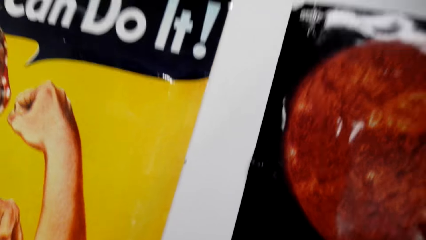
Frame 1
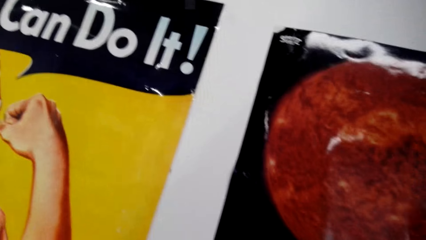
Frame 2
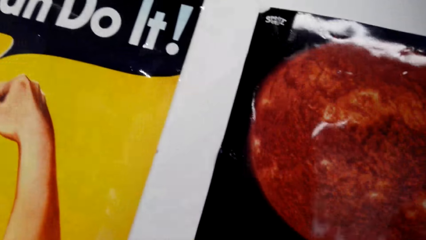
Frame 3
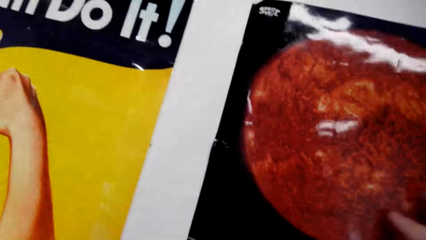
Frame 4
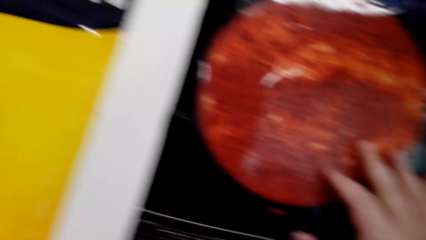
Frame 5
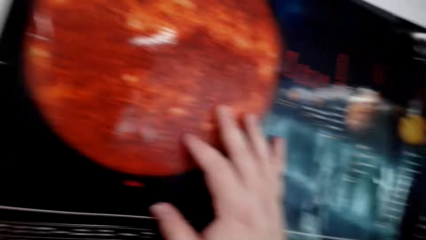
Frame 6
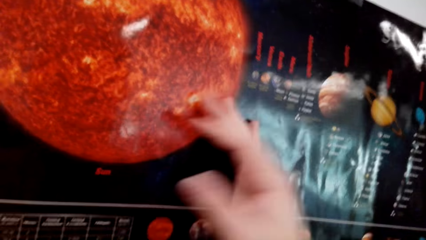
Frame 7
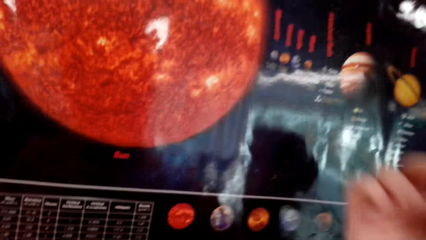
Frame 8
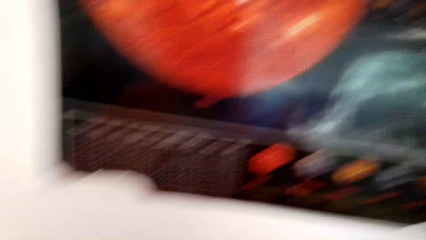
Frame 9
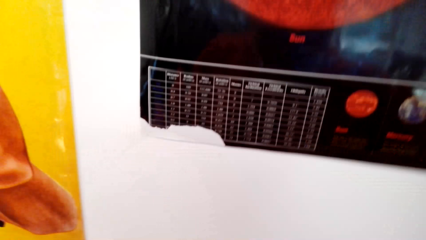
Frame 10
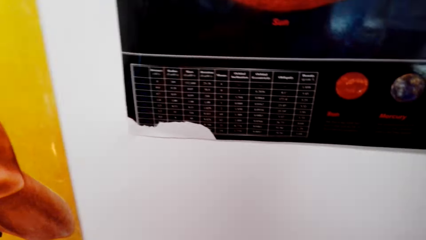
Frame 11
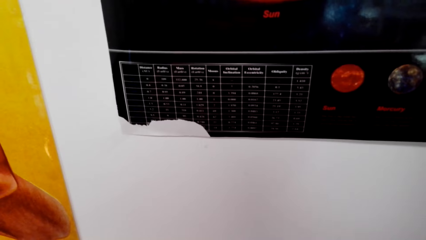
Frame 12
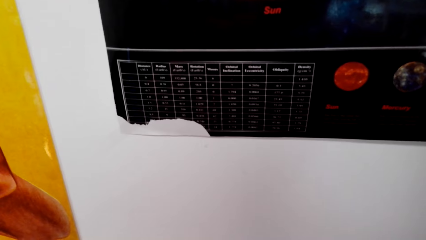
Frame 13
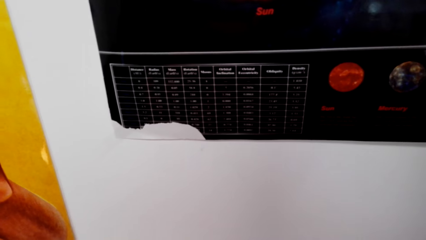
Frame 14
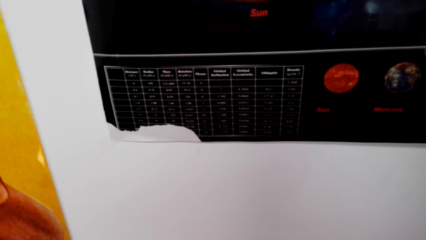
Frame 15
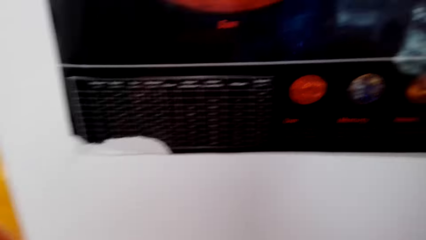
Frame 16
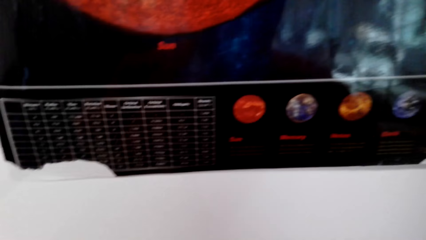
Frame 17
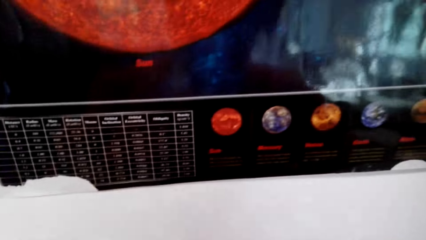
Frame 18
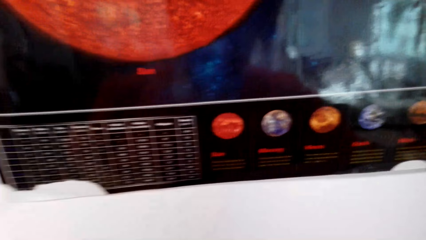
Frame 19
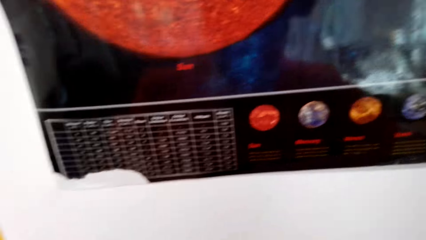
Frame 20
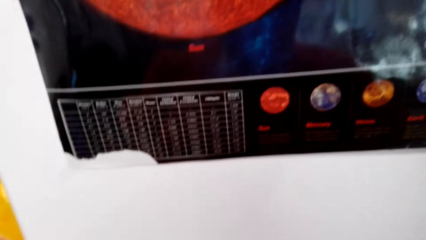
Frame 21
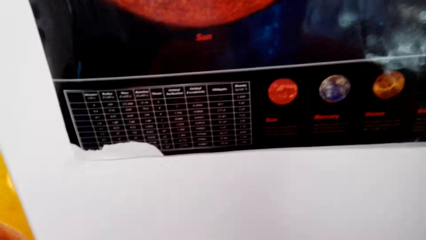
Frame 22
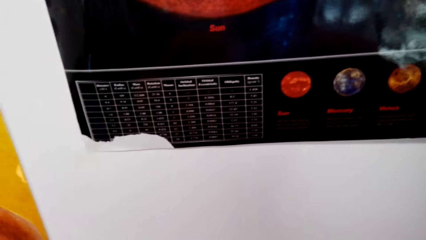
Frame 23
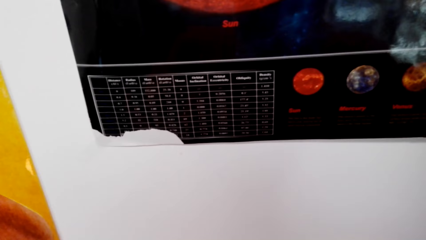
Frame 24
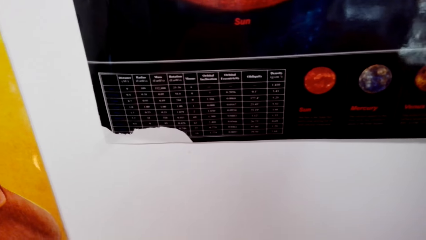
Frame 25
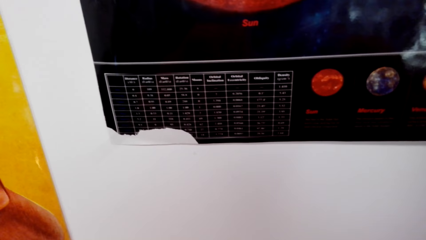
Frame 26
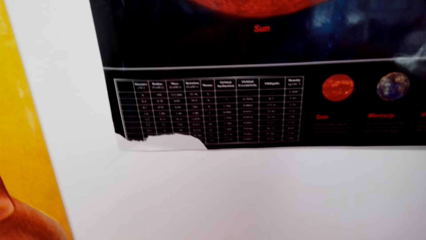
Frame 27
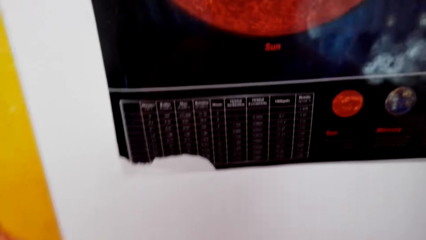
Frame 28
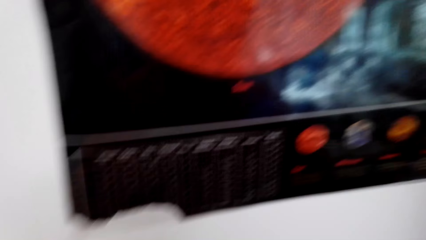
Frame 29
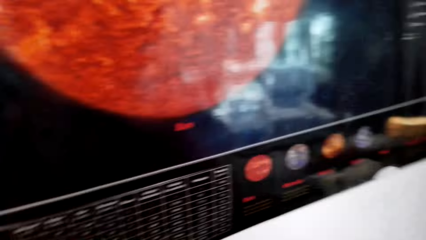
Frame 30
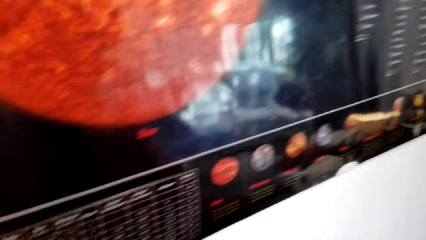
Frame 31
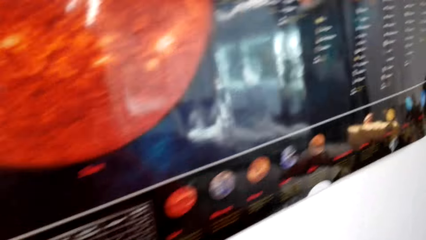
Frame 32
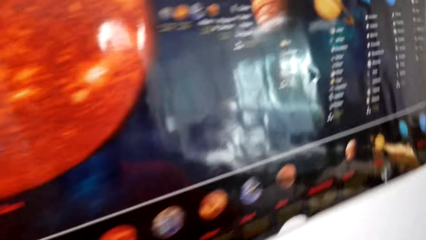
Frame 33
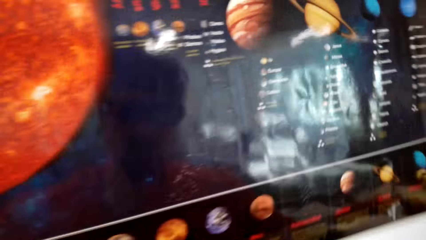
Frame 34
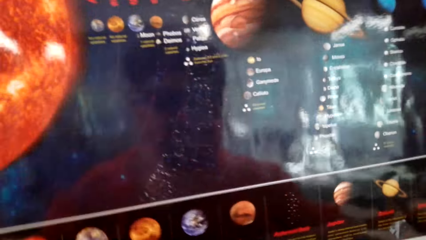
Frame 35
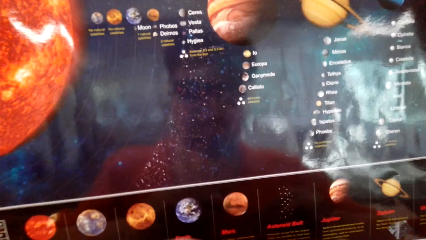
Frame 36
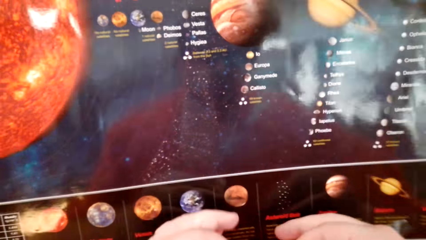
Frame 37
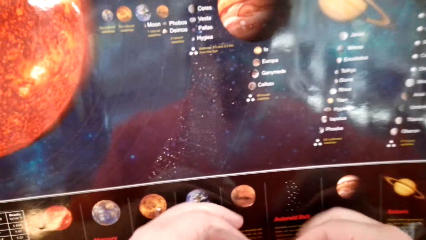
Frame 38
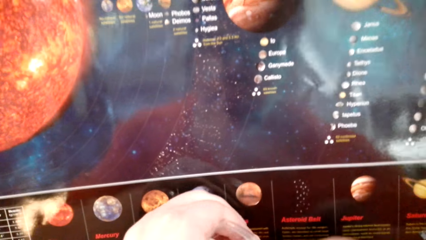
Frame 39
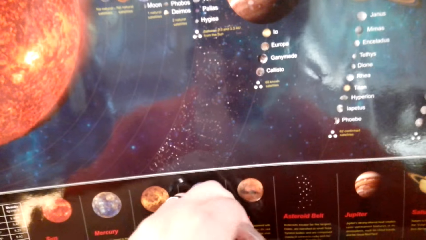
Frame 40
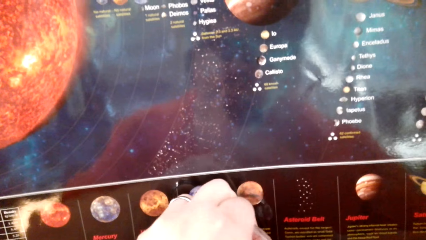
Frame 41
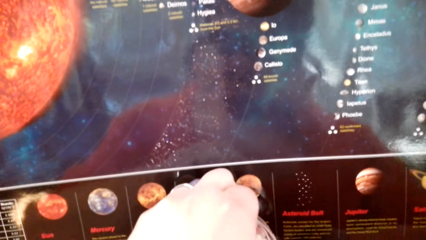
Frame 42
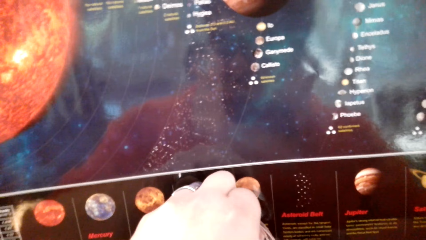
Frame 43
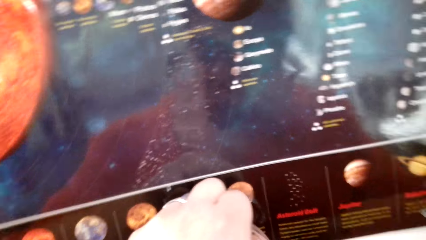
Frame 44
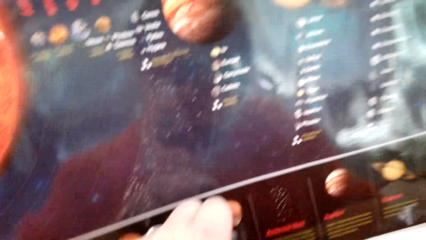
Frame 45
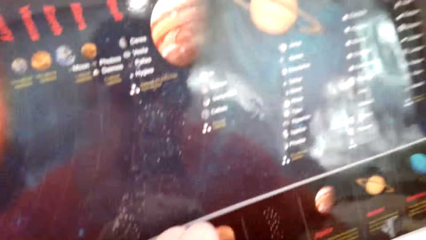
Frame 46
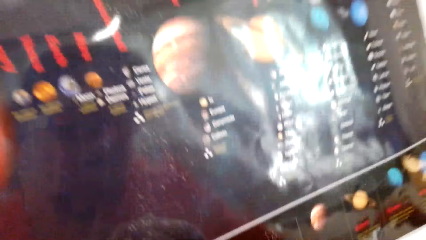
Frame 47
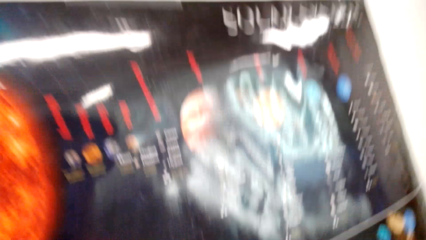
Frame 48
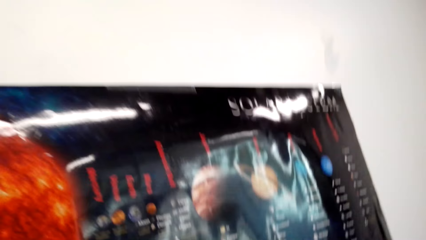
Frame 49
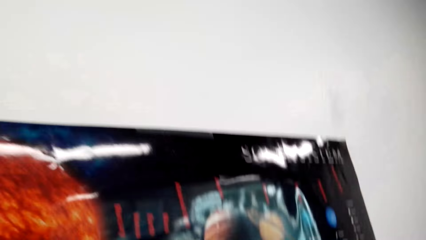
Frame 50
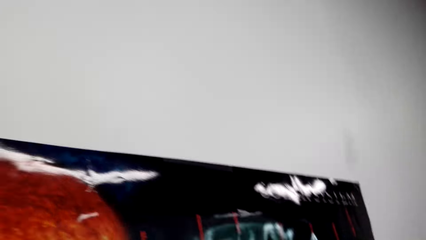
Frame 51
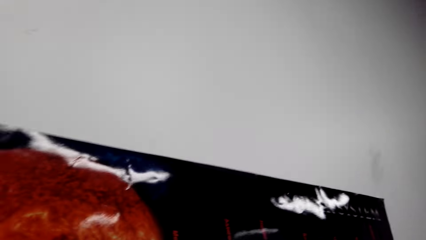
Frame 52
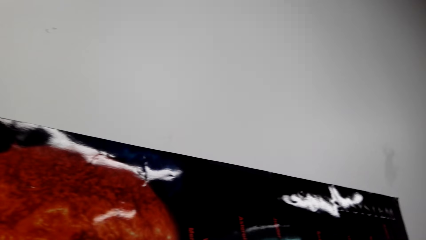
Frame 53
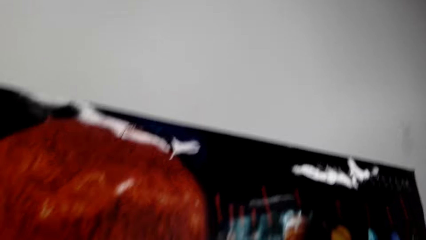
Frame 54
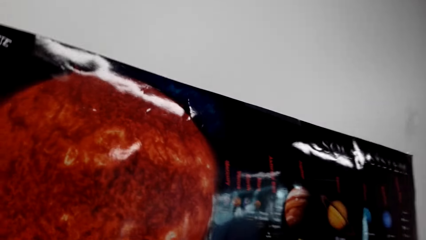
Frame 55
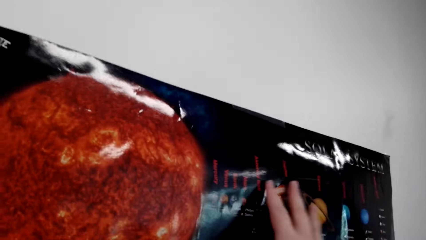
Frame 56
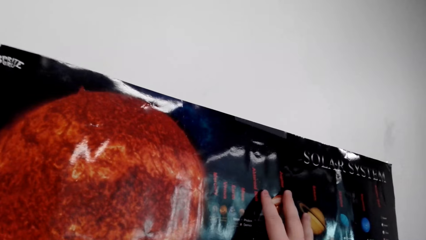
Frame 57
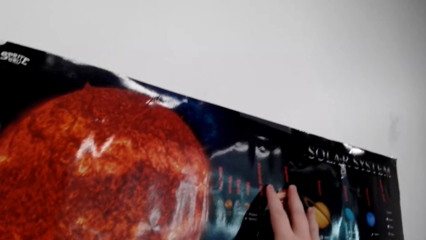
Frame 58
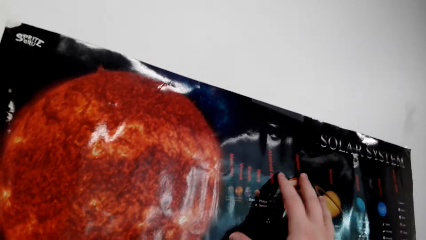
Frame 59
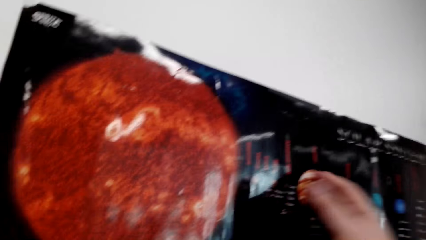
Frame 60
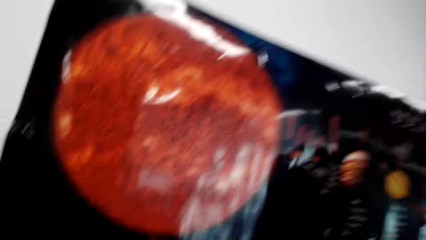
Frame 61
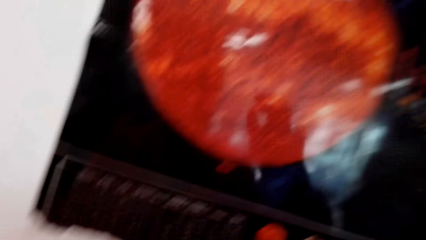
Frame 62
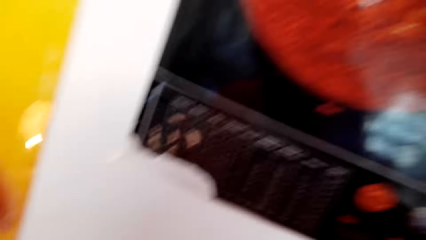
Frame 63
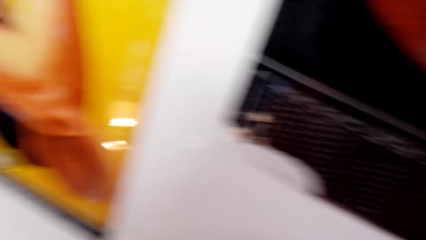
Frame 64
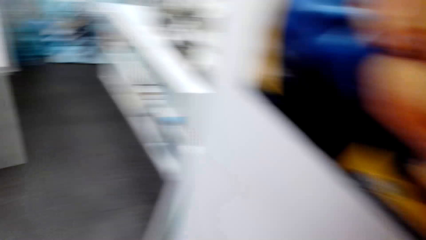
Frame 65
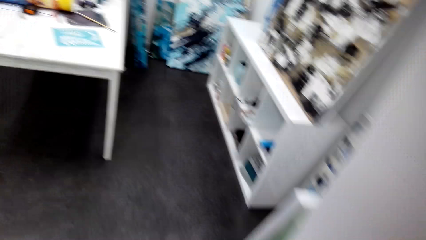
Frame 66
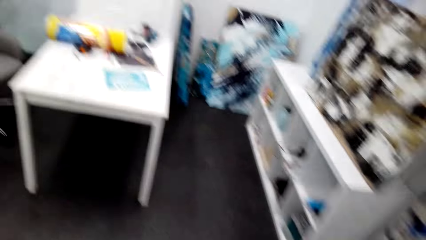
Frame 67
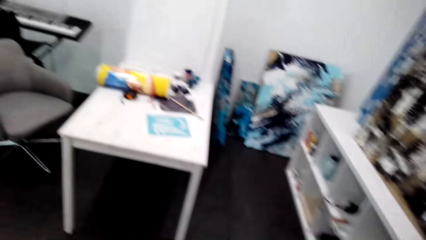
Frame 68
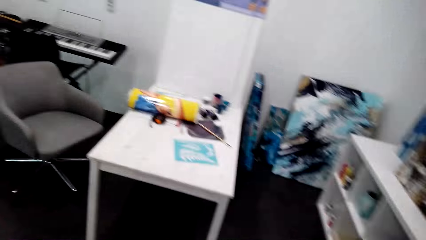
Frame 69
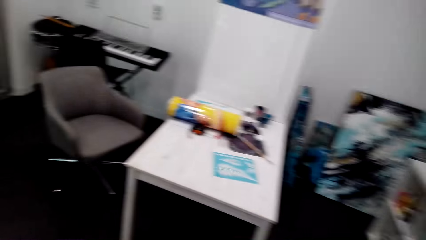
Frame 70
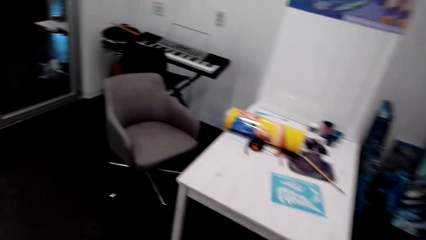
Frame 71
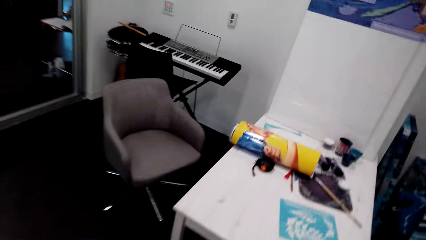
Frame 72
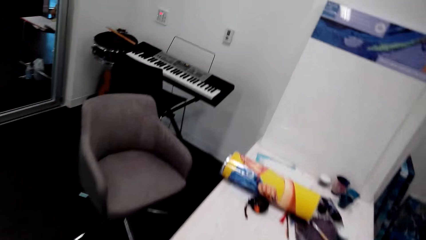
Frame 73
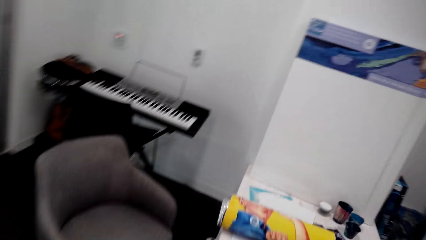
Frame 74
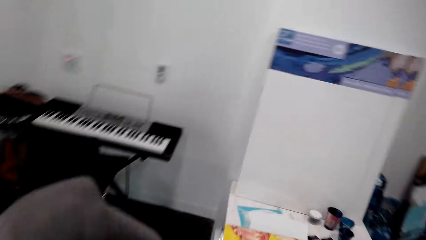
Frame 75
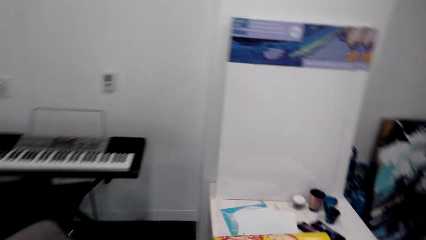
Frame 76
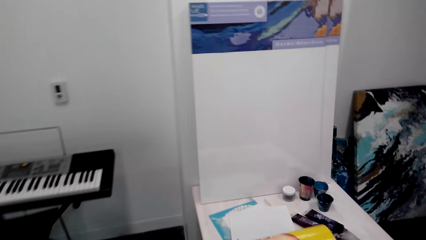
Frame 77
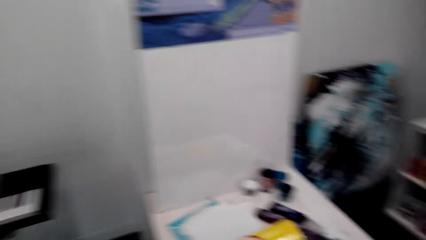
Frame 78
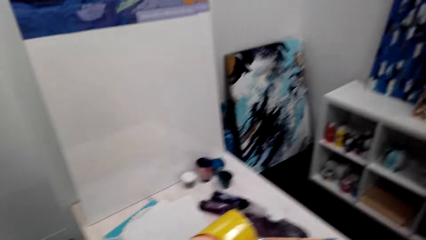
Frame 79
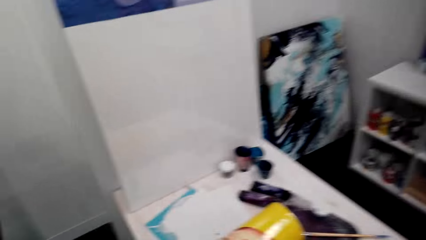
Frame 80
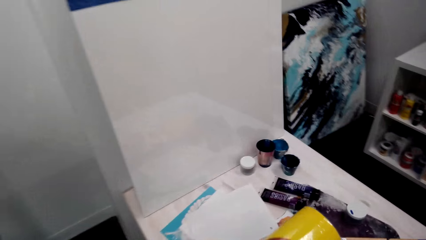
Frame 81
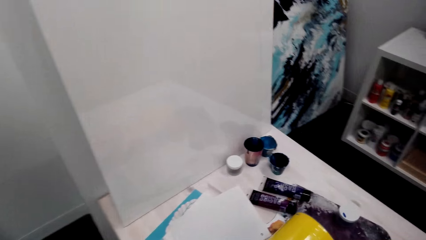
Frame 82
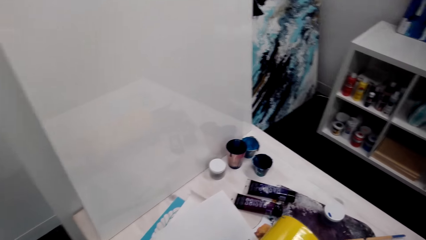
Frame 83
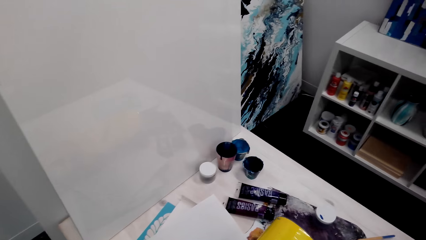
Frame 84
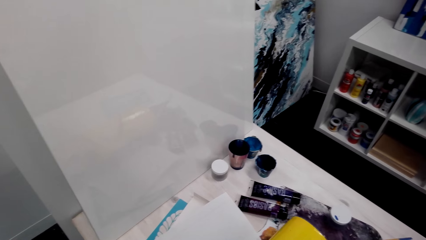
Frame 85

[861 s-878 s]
The camera wearer touches the wall art paper. They remove their hand from the wall art paper. They look on the wall art paper. They look around. They fix the wall art paper with cello tape. They touch the wall art paper. They hold on the wall. They look around. They walk around.
